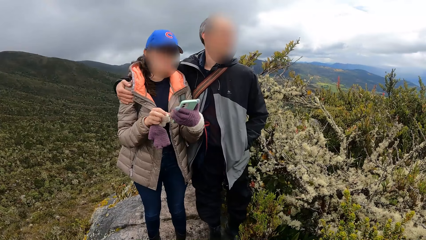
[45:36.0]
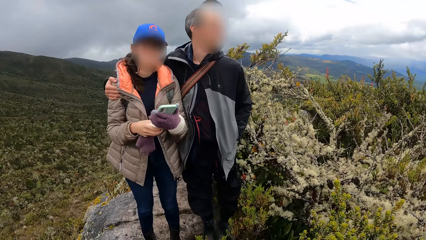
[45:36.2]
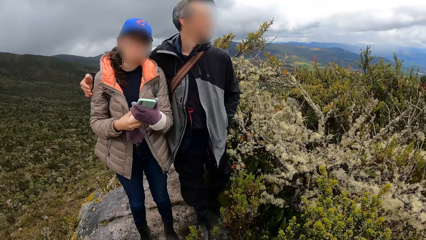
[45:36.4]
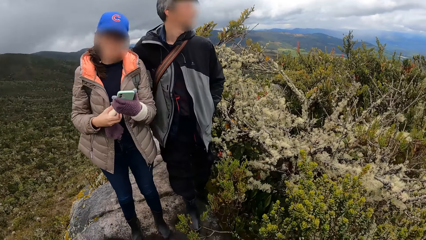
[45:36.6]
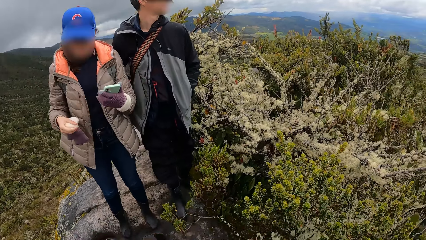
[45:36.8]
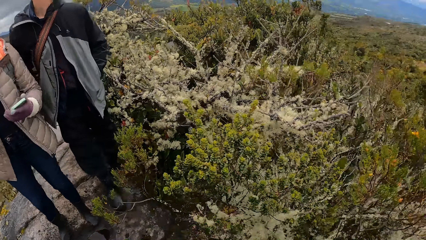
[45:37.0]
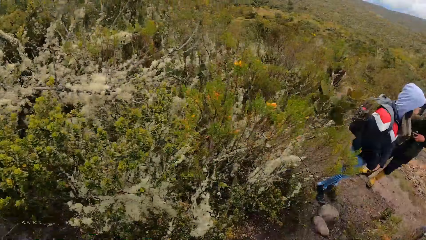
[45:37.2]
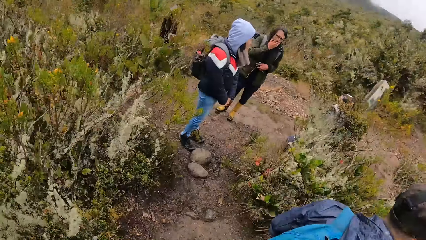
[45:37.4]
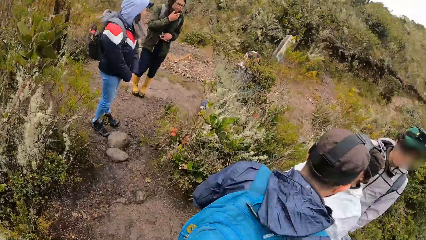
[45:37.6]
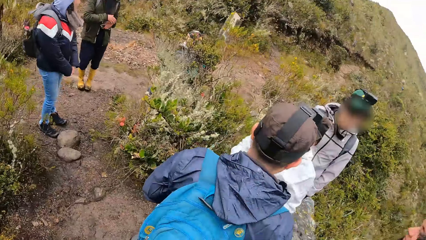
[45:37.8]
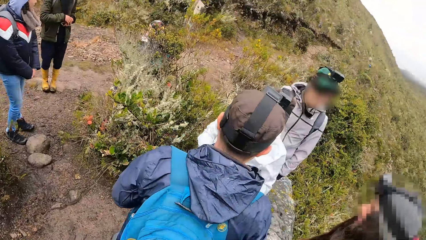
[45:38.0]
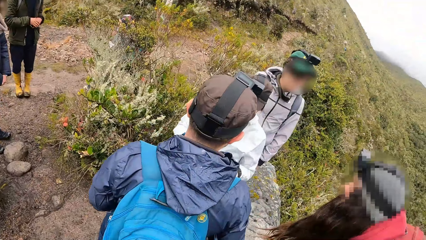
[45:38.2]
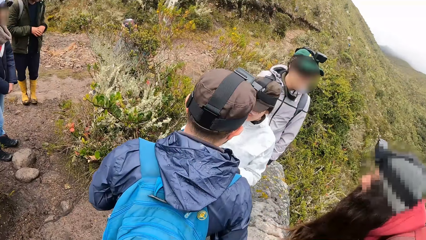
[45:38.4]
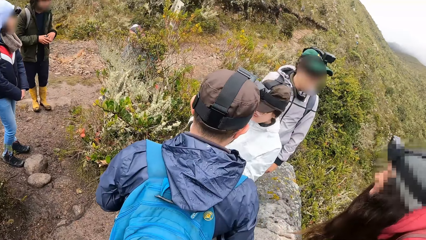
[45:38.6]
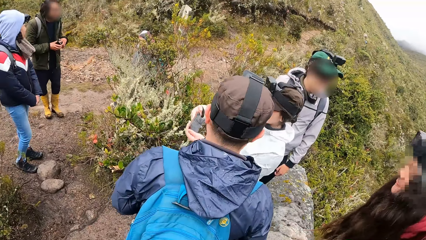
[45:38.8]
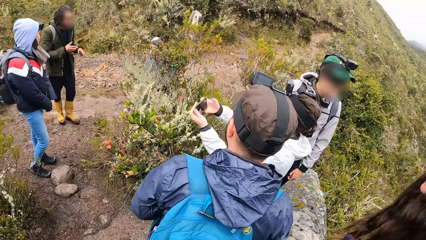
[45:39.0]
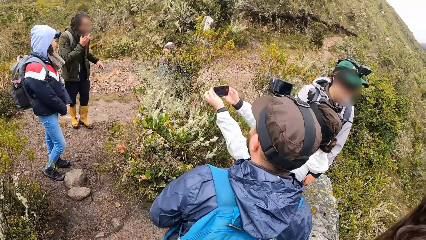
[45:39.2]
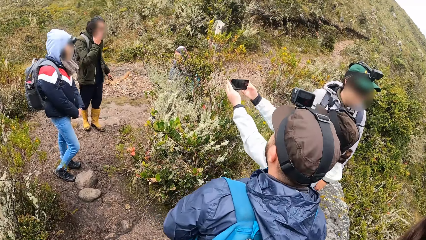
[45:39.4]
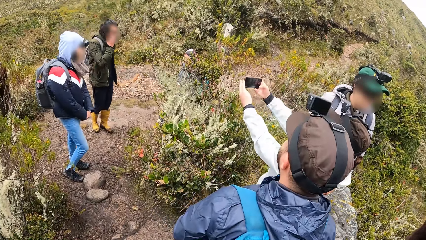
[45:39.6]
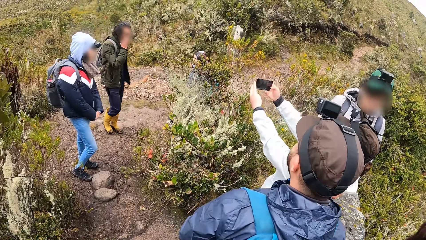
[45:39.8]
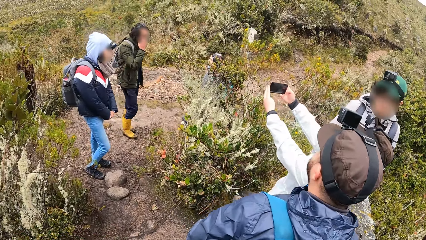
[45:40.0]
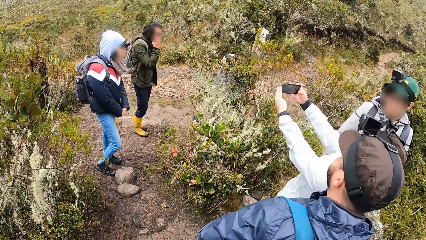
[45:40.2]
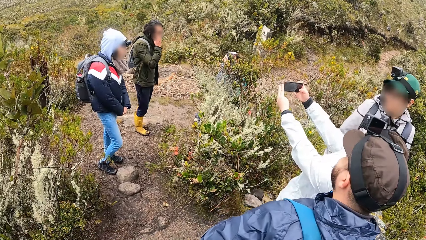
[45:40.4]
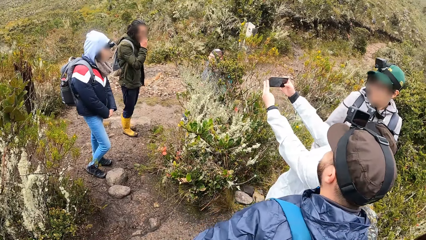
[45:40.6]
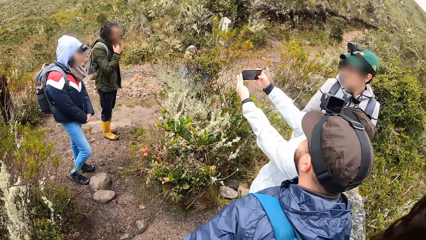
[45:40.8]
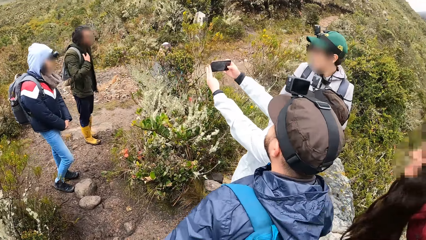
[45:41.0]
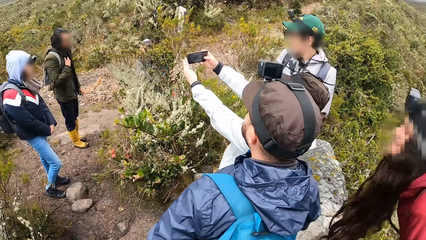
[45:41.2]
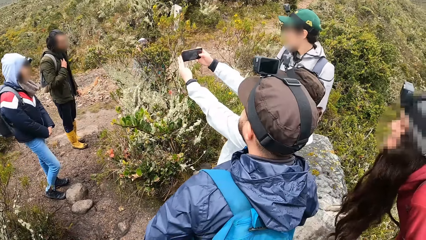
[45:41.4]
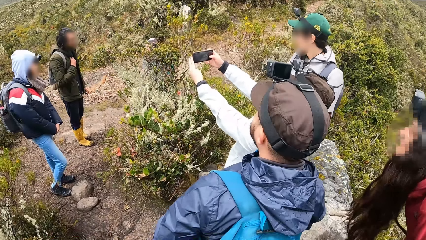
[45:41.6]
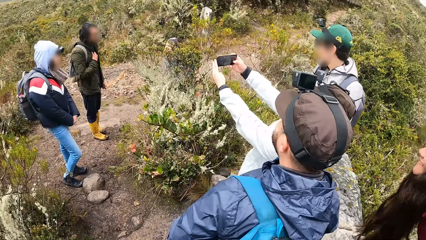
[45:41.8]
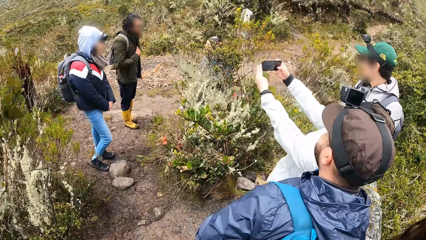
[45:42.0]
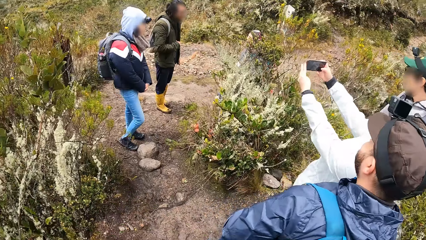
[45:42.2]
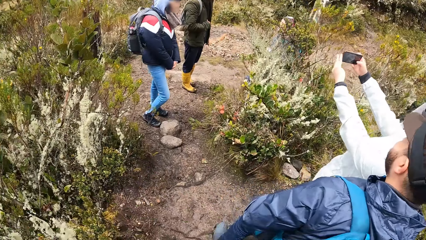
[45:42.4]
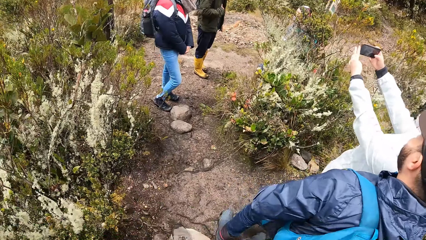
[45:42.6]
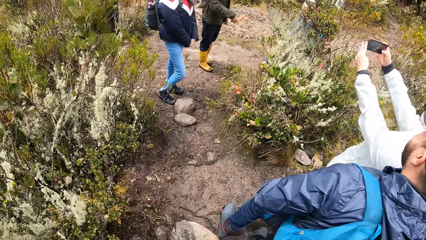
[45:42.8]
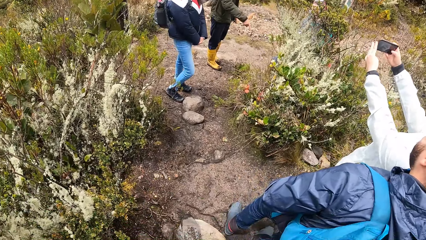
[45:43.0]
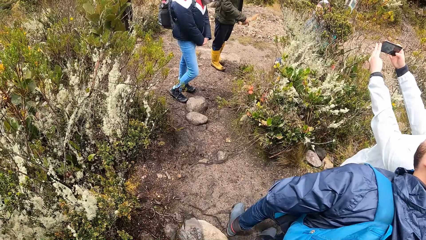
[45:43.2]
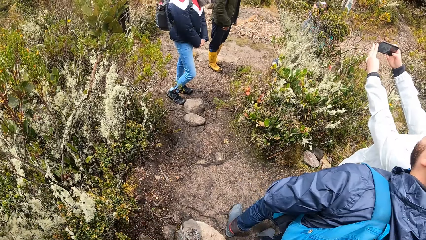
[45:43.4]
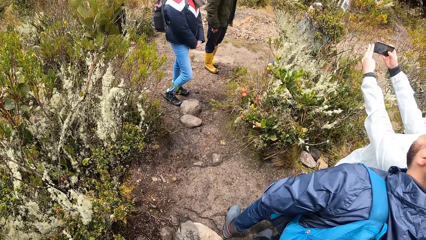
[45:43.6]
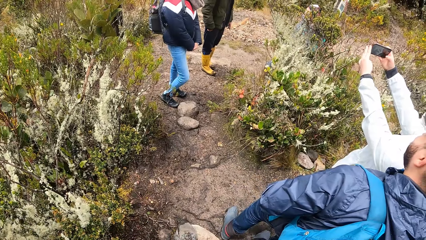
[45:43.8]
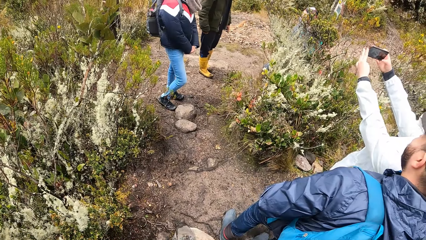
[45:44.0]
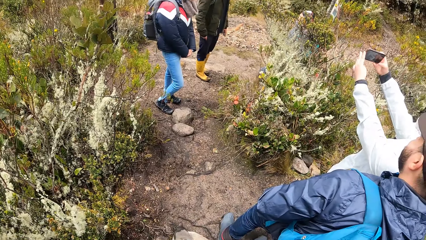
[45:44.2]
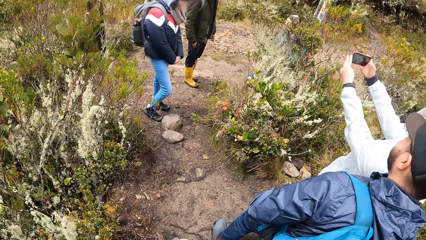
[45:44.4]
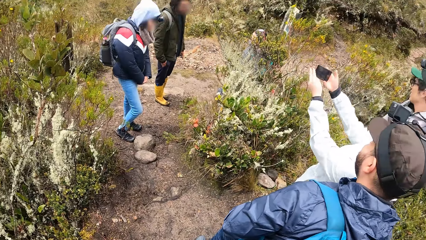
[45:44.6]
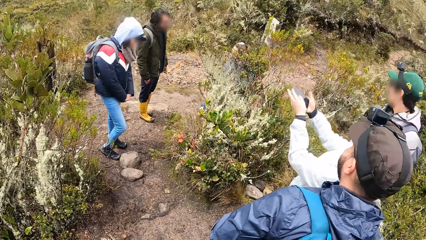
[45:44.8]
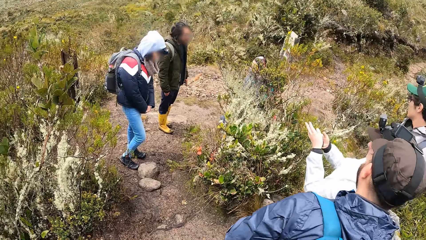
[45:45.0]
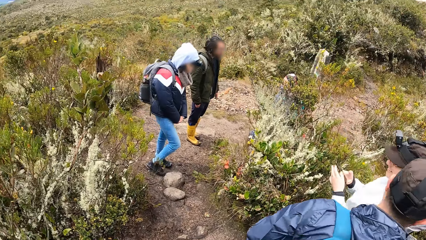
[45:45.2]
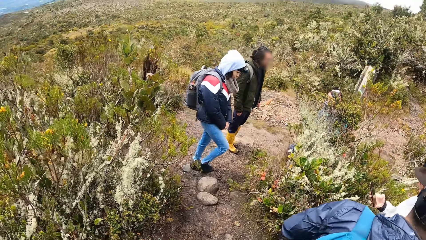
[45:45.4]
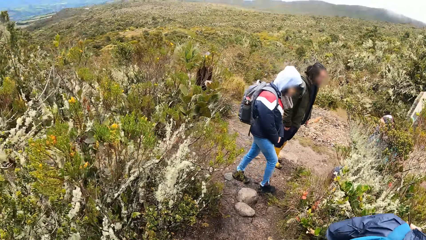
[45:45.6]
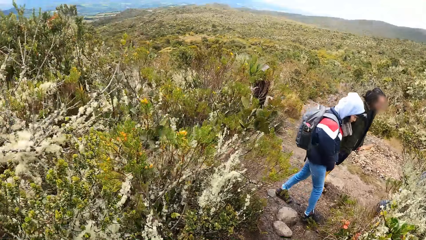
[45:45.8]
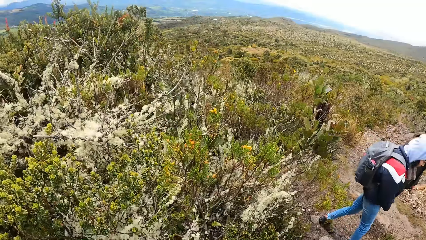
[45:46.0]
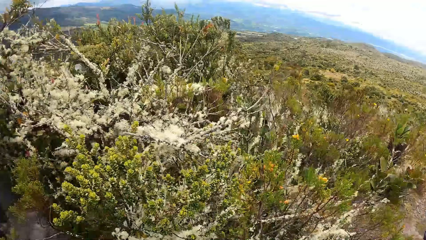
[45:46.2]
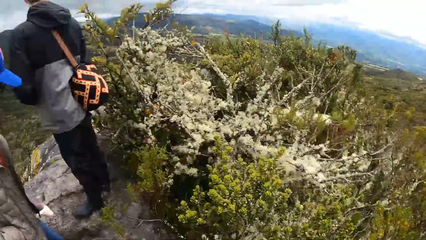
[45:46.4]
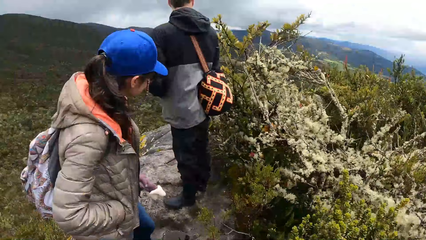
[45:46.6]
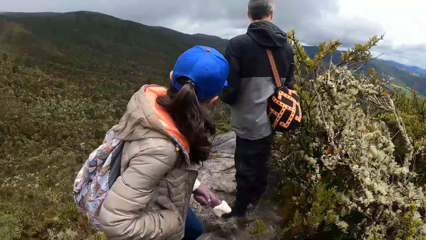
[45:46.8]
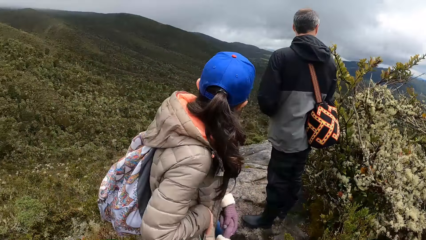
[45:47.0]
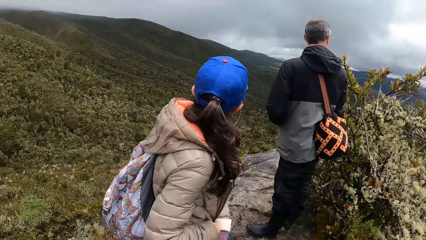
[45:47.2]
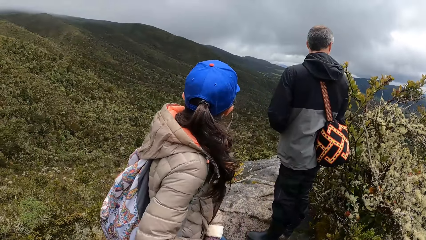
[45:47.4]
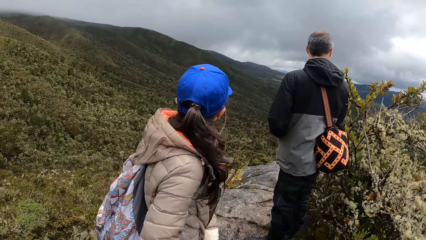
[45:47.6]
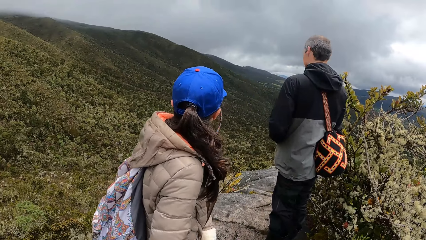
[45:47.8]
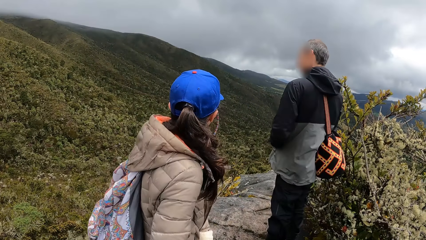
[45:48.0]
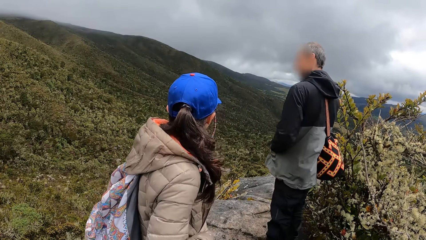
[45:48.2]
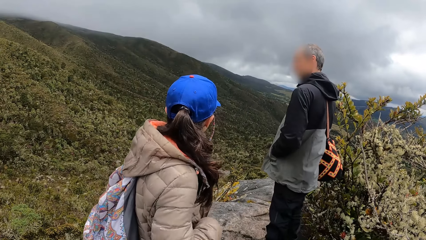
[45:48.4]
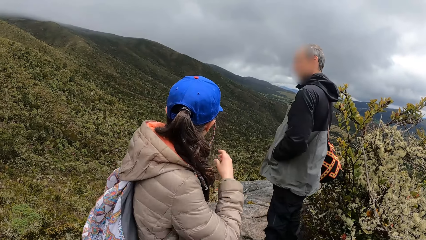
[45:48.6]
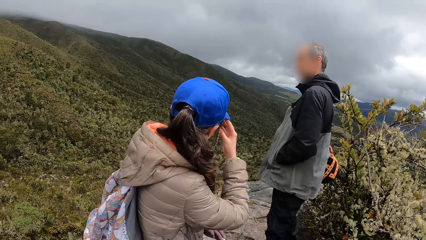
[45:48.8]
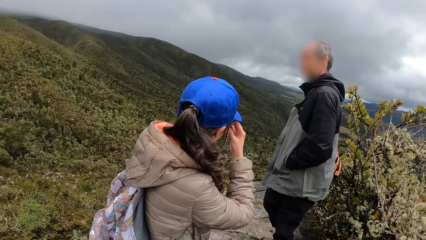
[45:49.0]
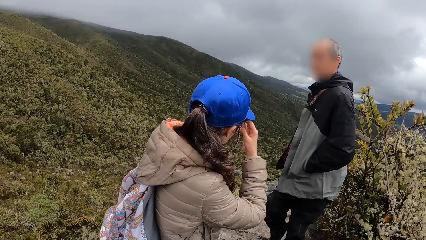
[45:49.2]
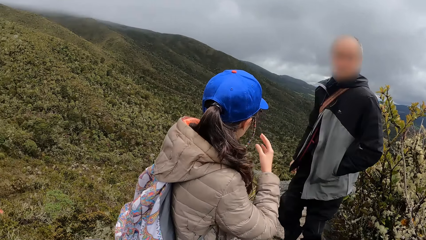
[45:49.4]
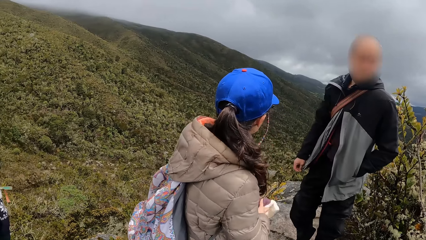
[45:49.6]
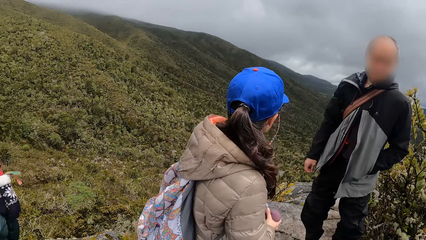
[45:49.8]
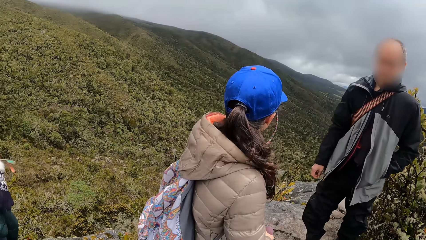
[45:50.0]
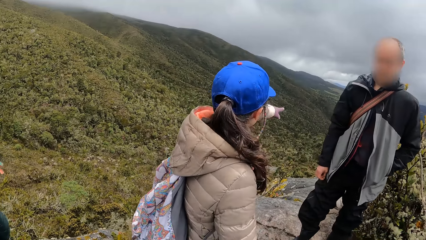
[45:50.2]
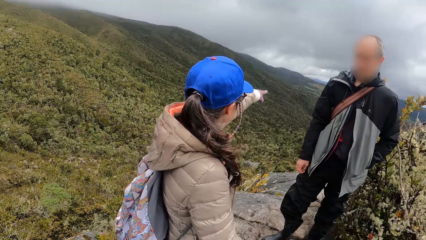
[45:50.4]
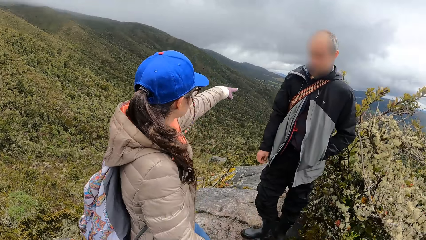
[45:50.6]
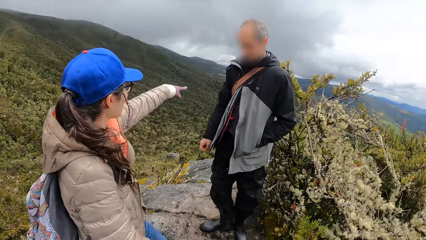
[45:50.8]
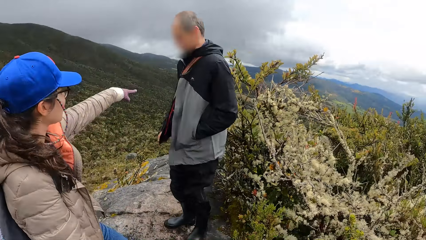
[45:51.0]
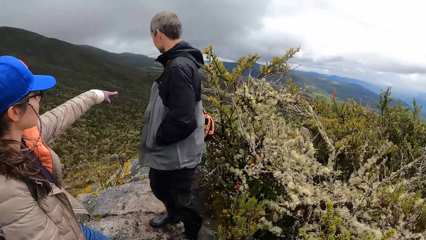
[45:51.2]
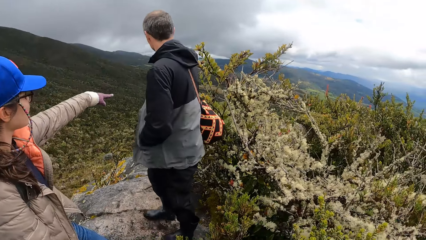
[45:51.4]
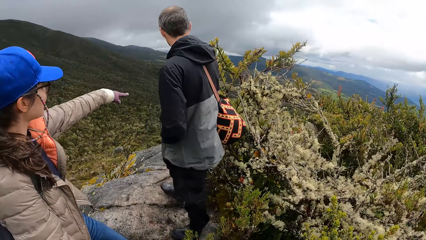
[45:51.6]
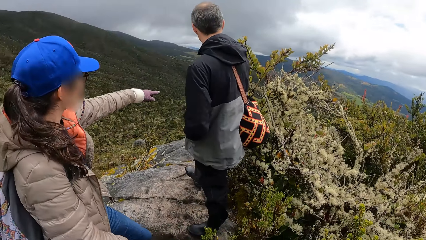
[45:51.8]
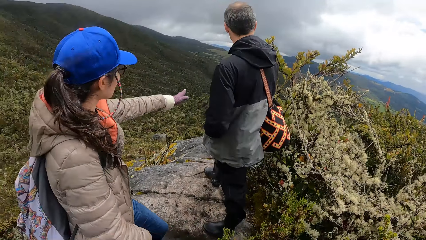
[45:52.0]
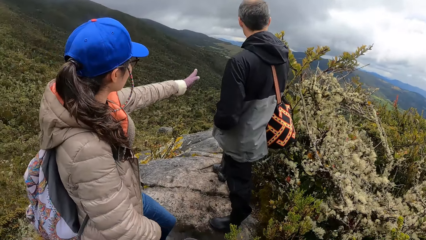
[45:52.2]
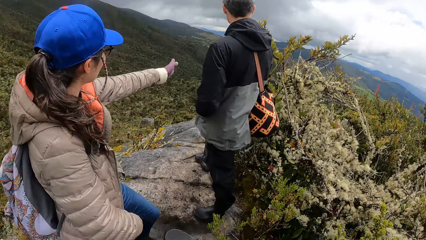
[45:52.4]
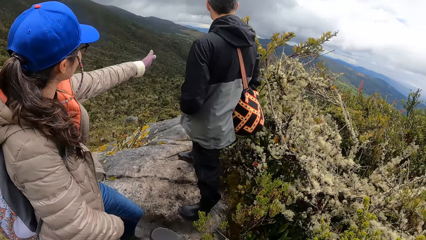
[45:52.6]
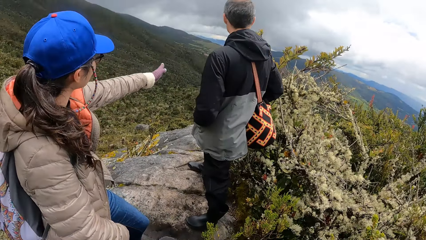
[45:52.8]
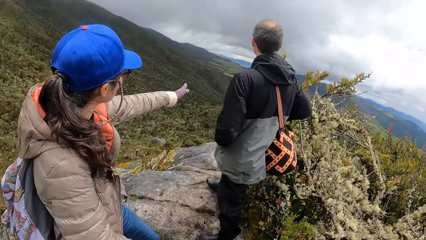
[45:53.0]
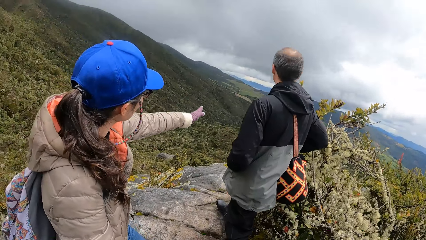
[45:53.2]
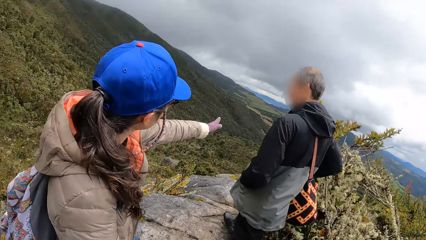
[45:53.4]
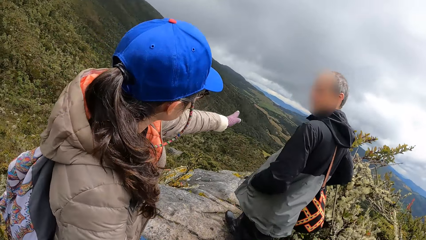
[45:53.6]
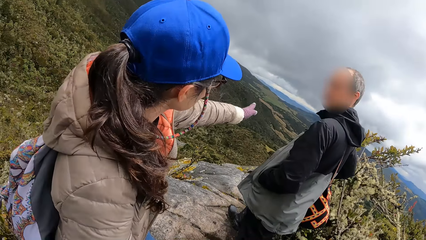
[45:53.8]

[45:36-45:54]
A person holds another person. The camera wearer looks round. Another person takes a photo. The camera wearer turns round. The second person interacts with the first person. The first person looks at the camera wearer. The second person interacts with the first person. The first person turns round.
